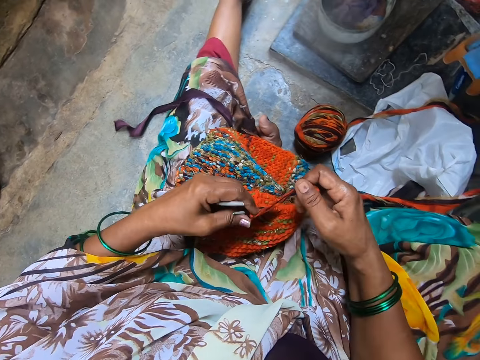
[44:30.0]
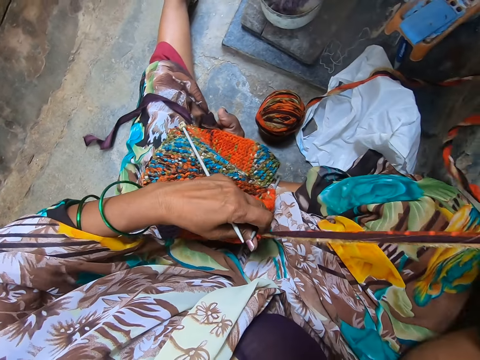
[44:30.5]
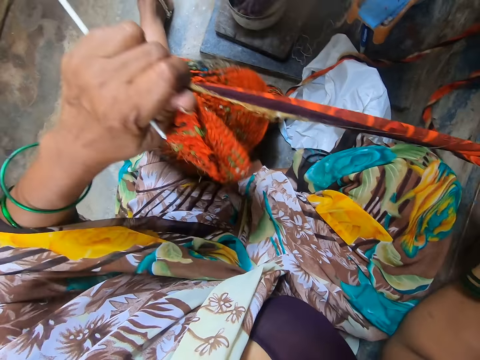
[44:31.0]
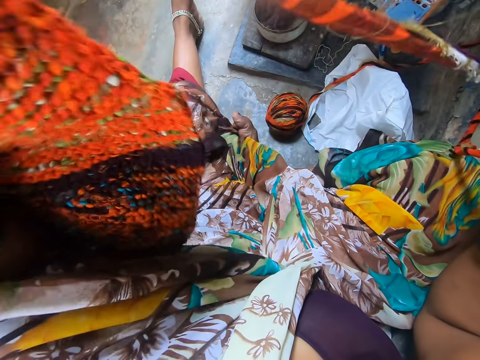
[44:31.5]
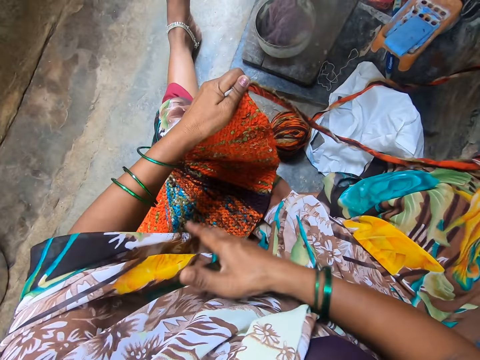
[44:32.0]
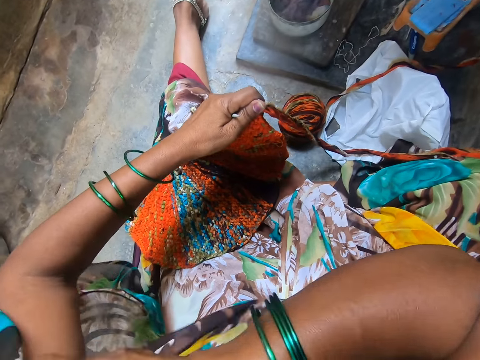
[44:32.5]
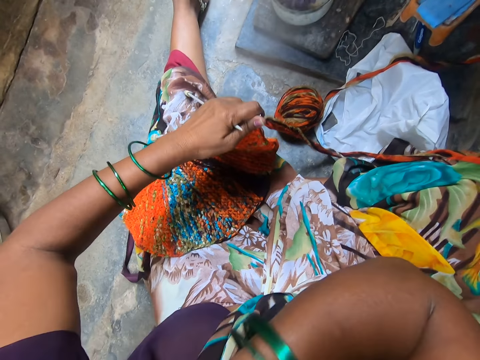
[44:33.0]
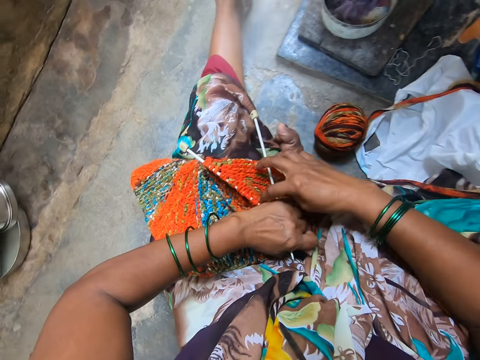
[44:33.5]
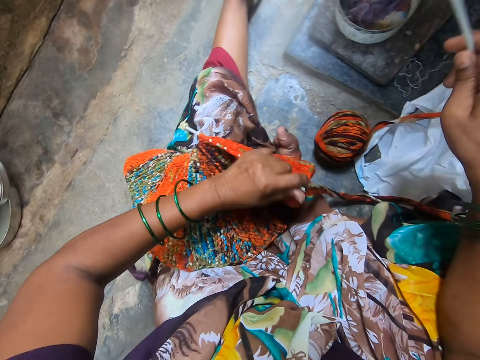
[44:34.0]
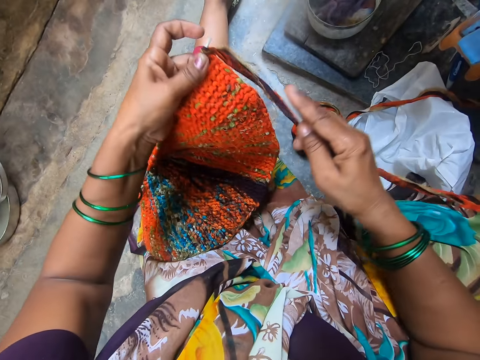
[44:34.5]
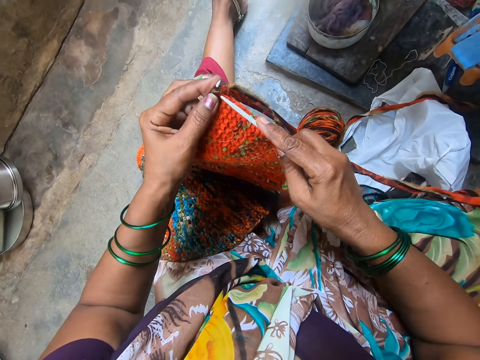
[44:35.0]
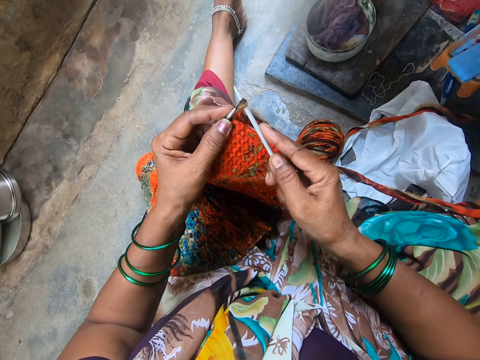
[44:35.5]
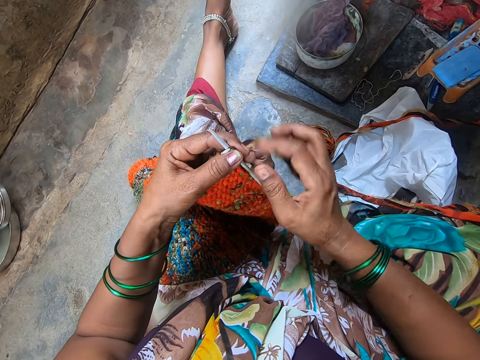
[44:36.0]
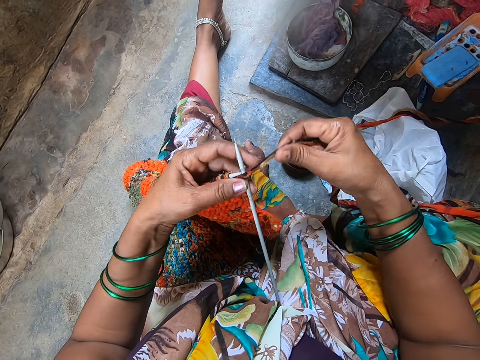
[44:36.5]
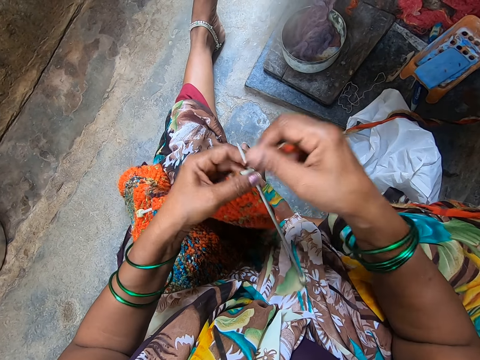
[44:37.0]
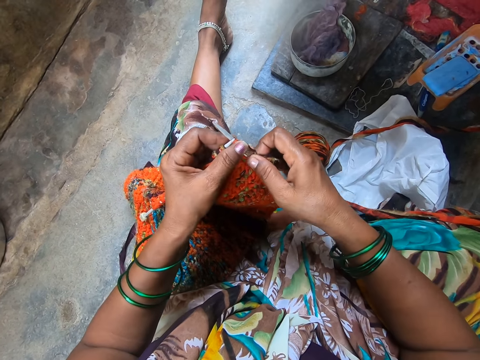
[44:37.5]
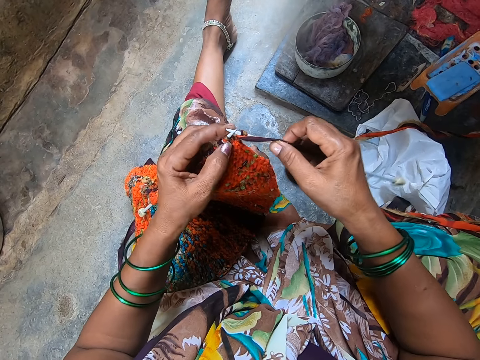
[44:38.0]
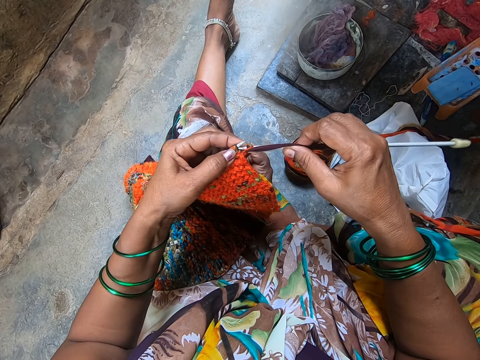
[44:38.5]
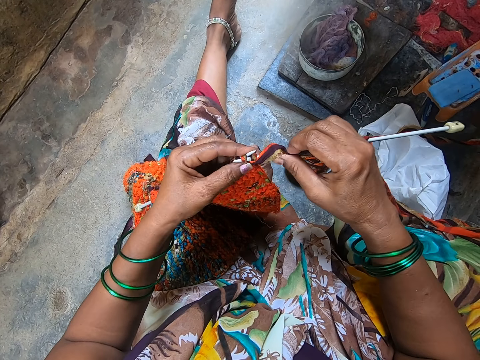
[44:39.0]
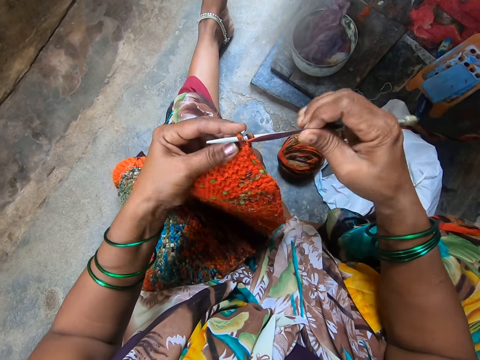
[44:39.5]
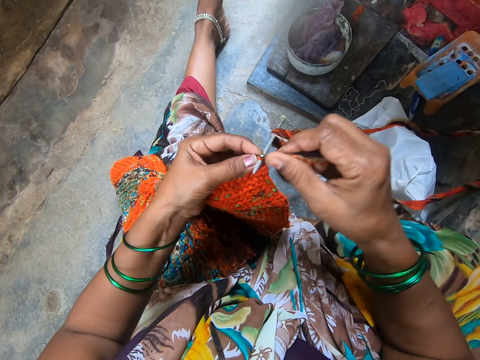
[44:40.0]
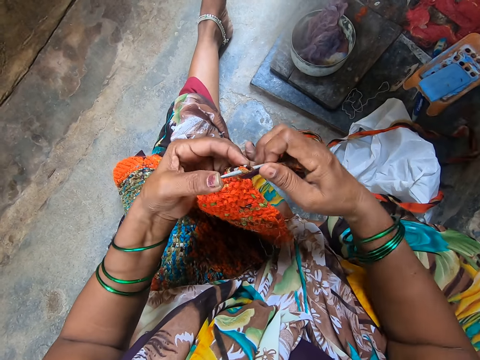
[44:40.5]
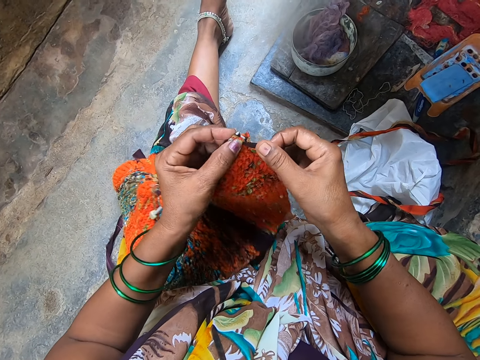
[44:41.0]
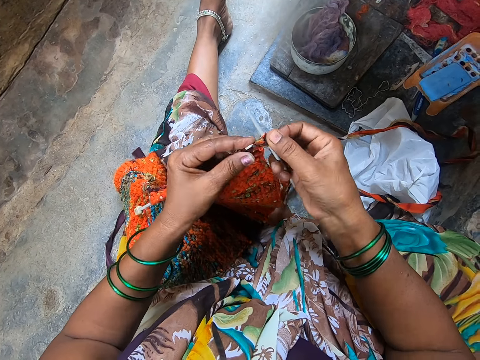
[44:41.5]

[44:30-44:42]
The camera wearer adjusts the fabric on her lap. She straightens the thread and lifts the garment. She adjusts her cloth. She lifts her hand. She holds her garment. She picks up the knitting needle. She crochets the yarn with the crochet hook. She places the knitting needle in the fabric. She knits the fabric.

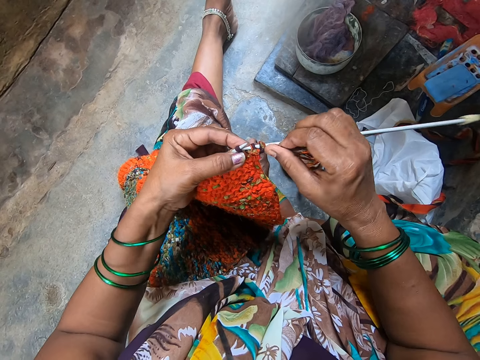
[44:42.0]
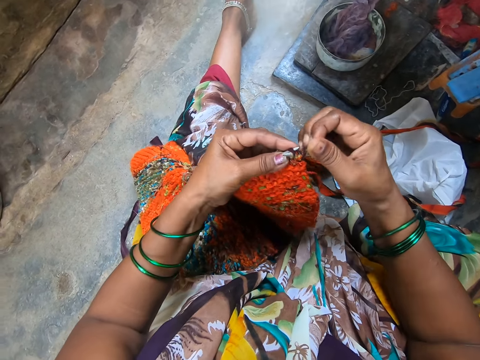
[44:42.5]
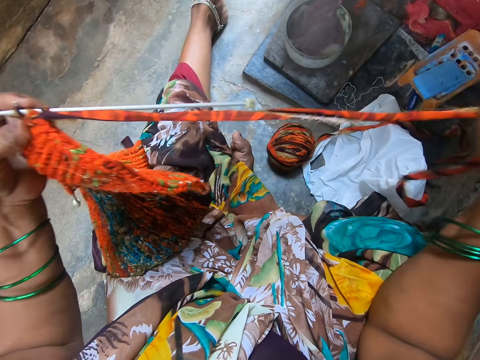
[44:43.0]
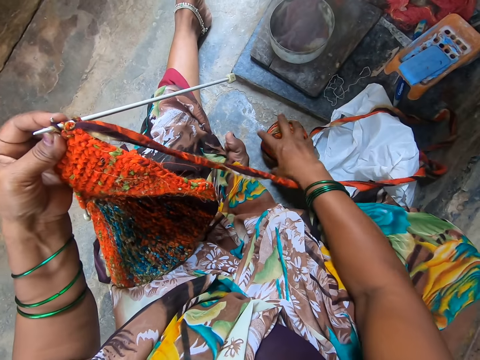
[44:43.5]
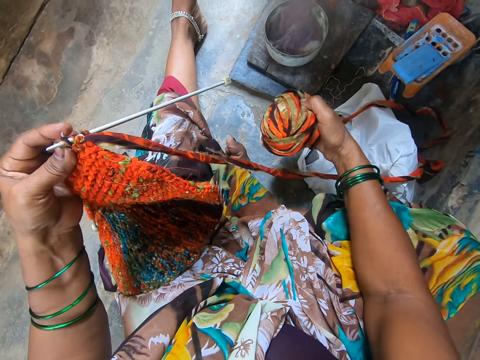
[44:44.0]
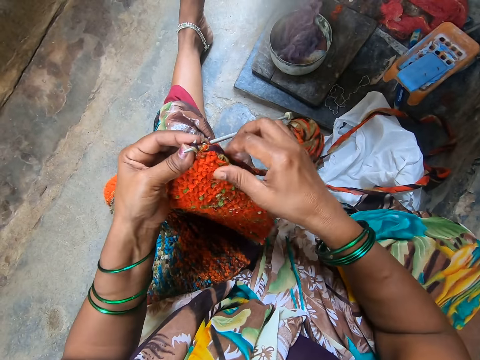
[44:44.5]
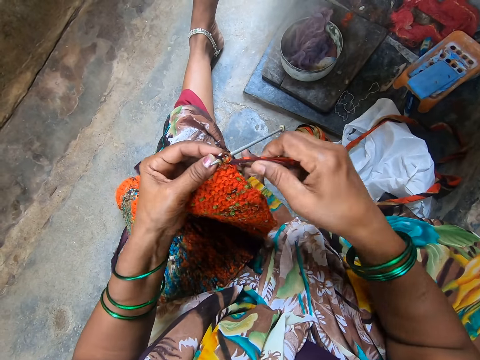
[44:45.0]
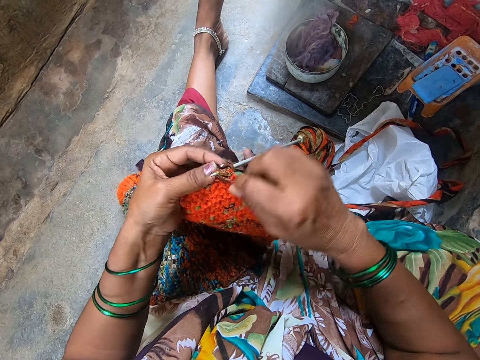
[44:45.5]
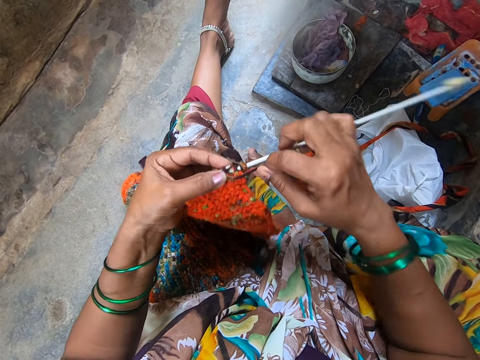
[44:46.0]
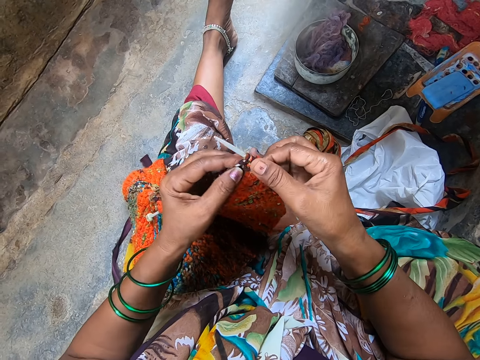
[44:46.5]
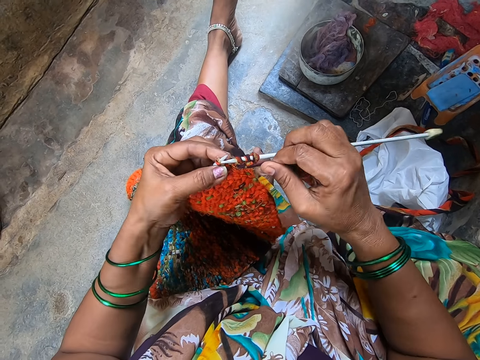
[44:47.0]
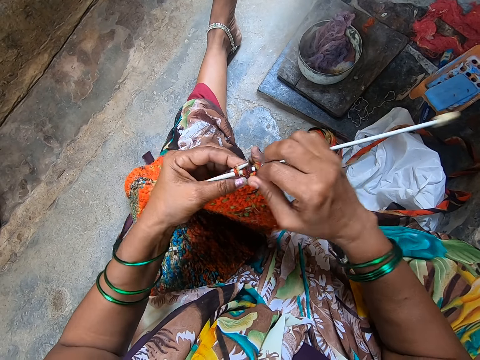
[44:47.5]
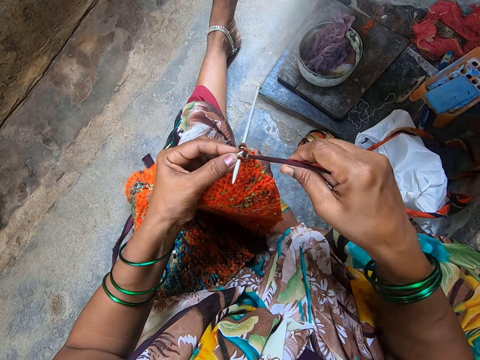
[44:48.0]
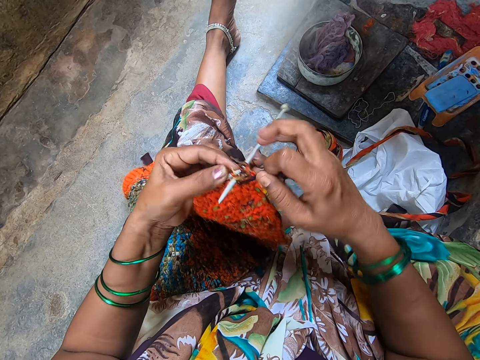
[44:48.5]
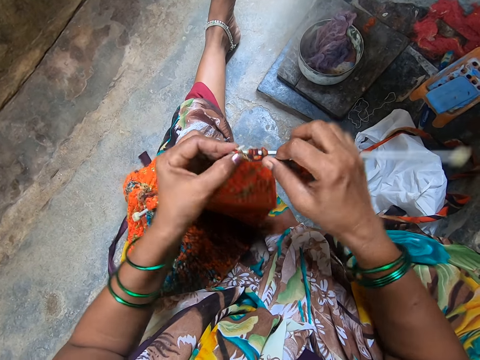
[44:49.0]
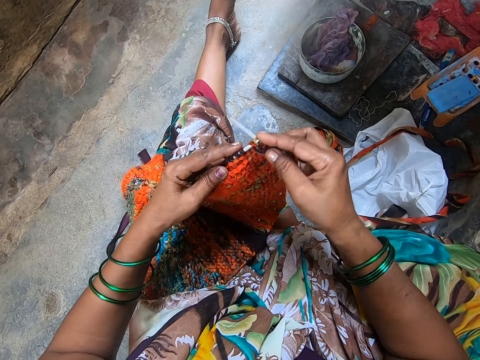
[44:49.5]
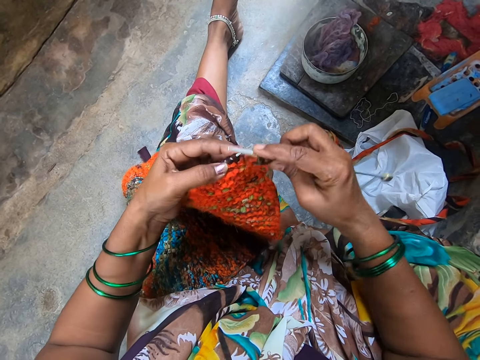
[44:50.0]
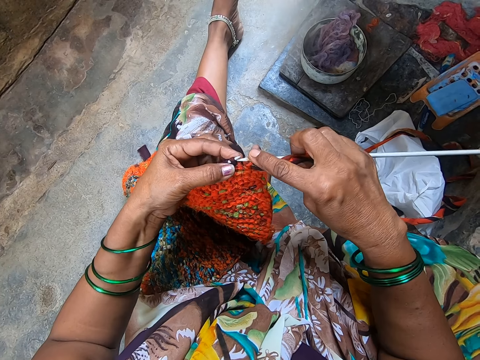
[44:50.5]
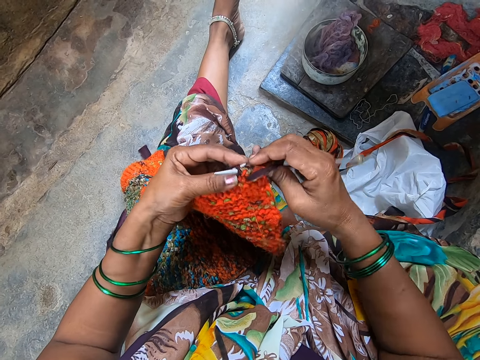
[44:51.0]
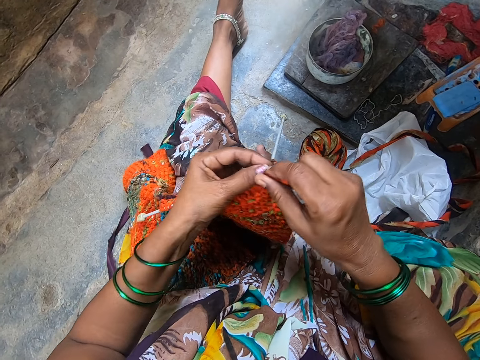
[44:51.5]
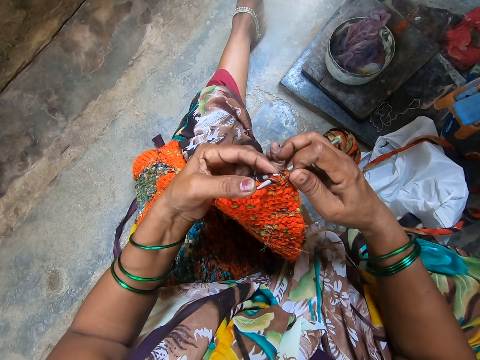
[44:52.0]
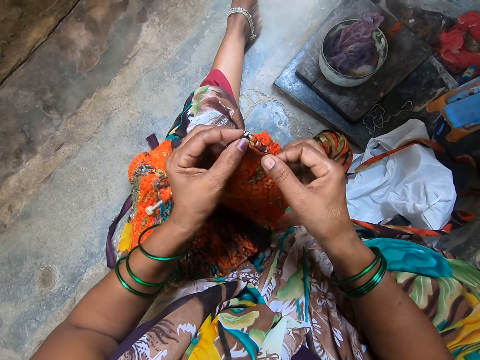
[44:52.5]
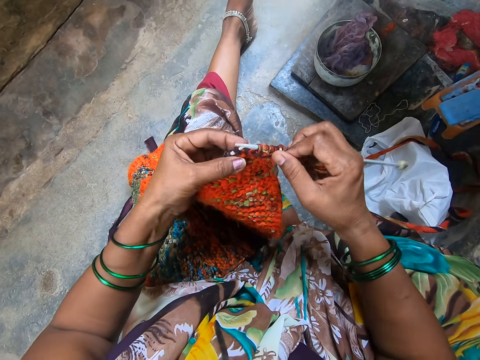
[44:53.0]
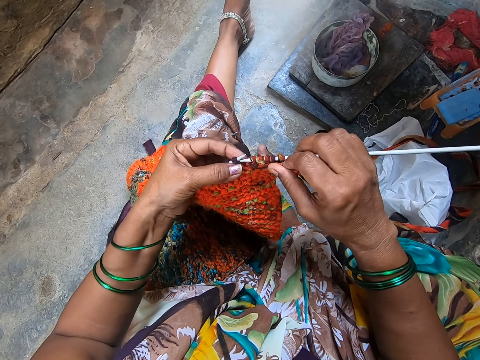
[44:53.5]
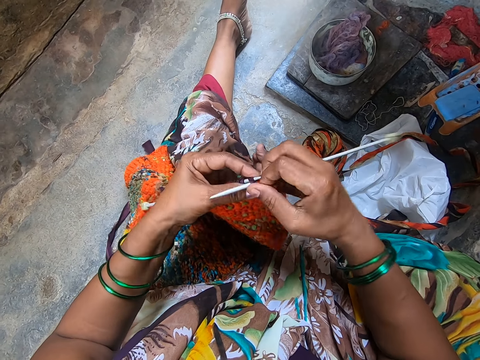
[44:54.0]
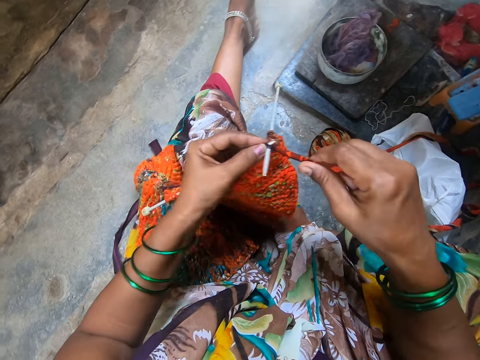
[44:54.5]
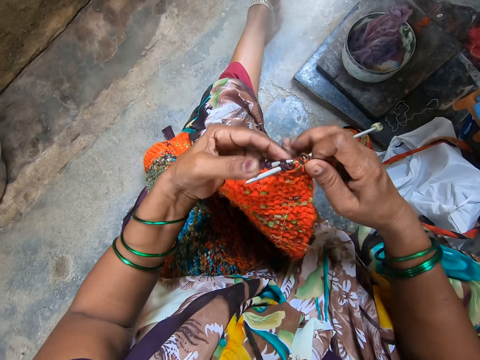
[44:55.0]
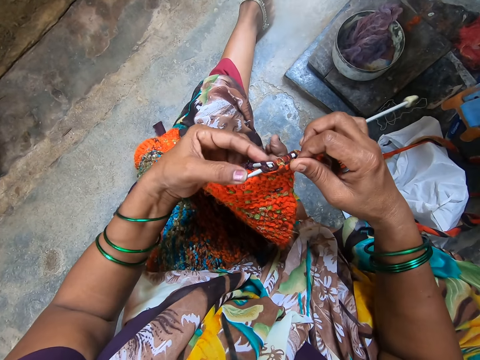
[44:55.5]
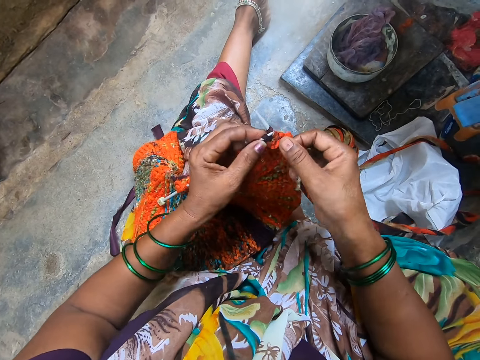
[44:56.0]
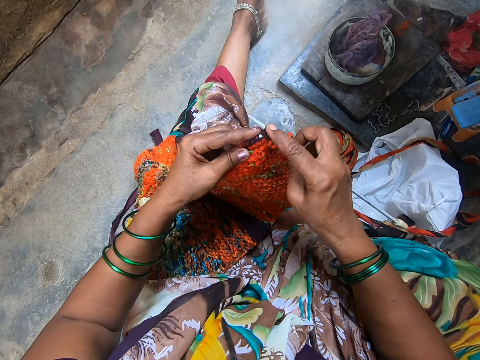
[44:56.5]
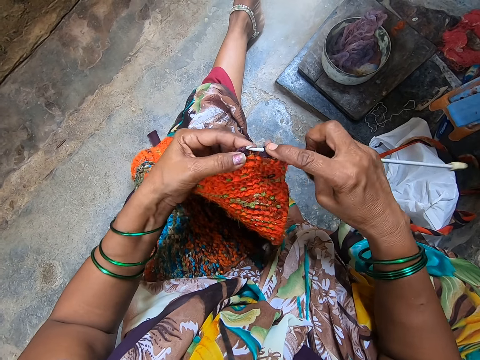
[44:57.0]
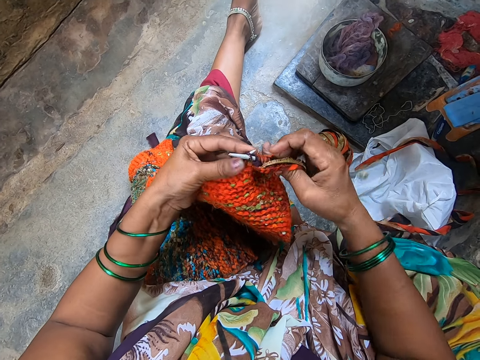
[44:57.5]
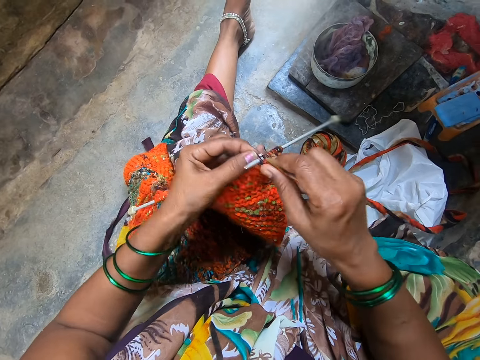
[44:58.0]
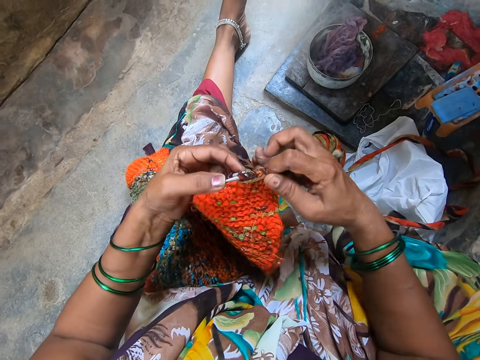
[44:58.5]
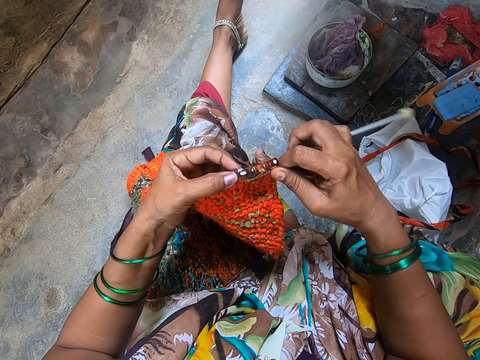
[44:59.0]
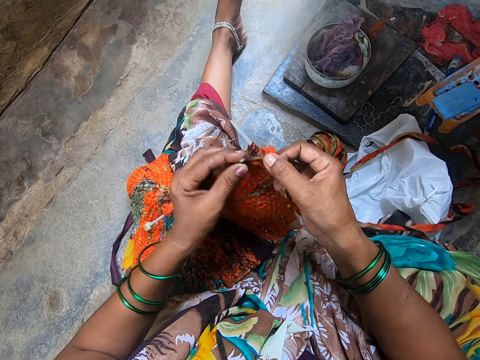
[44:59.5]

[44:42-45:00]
The camera wearer straightens the thread. They pick up a ball of yarn from the floor. They hold the thread. They drop the ball of yarn from the floor. They place the thread on the floor. They crochet the yarn with the crochet hook. They knit the fabric.
